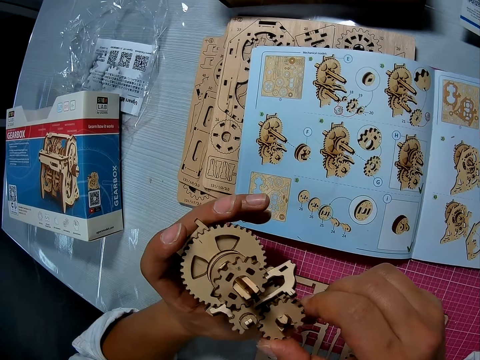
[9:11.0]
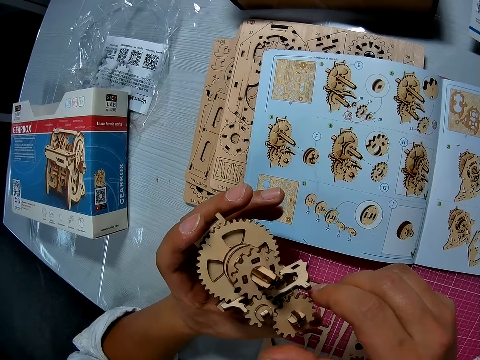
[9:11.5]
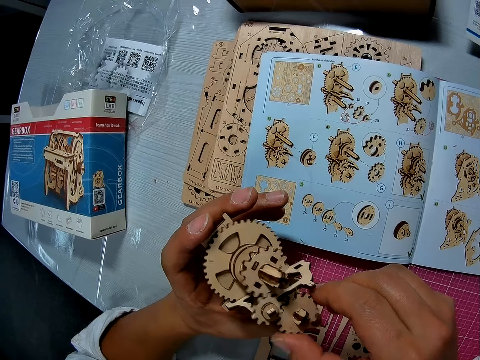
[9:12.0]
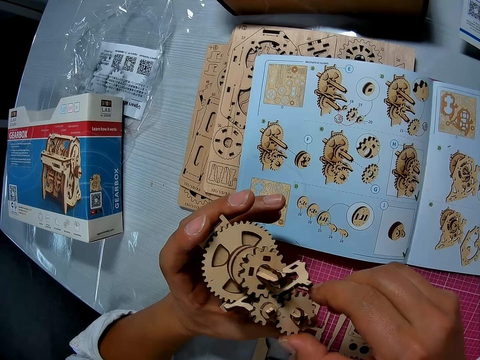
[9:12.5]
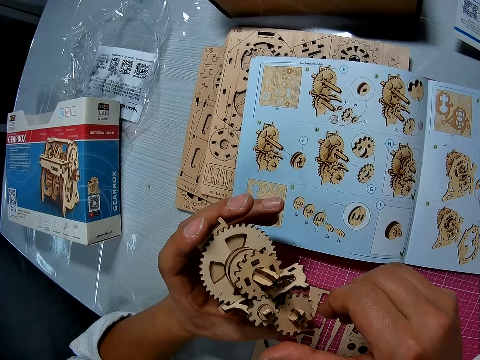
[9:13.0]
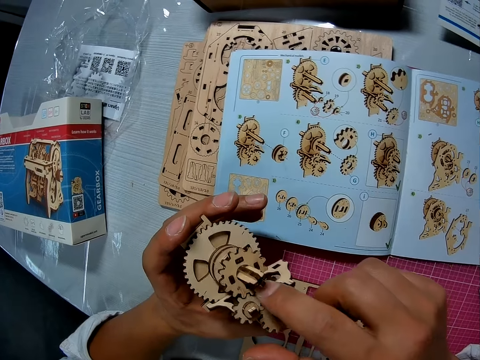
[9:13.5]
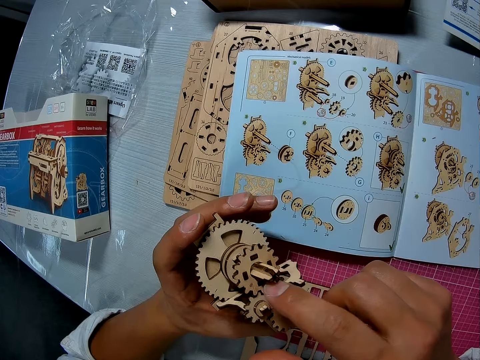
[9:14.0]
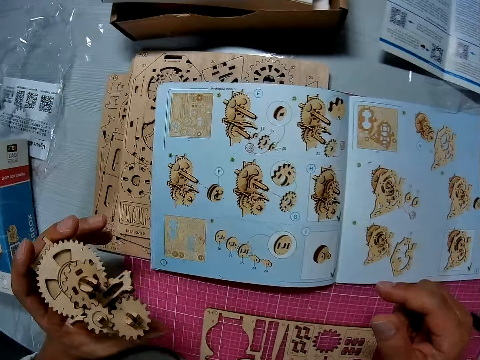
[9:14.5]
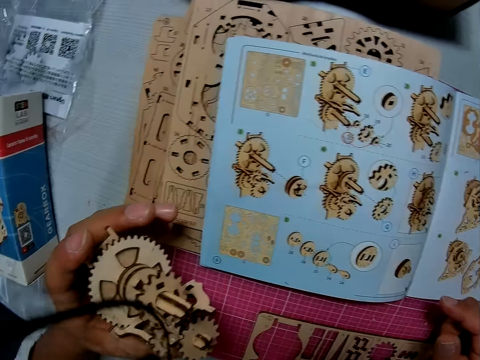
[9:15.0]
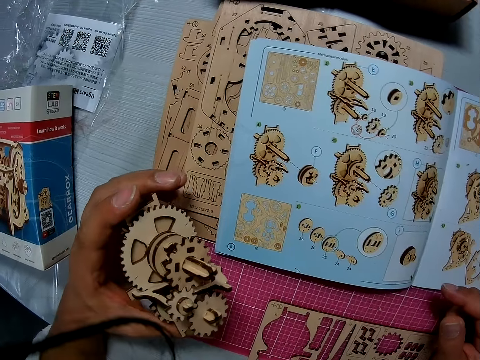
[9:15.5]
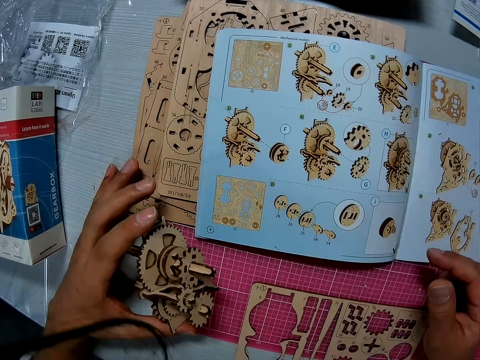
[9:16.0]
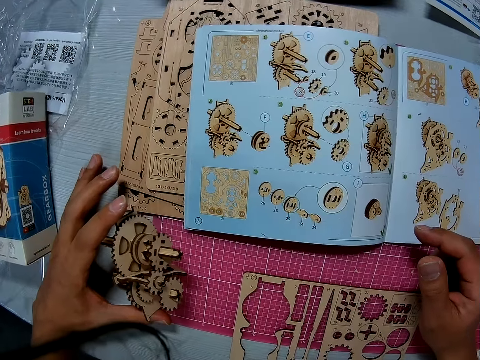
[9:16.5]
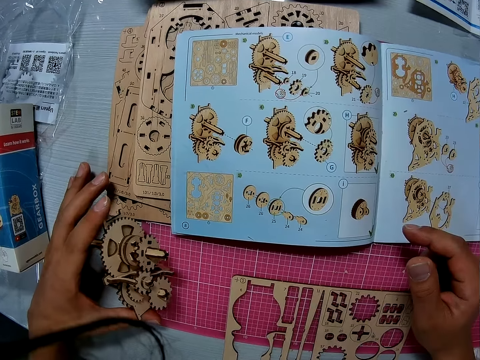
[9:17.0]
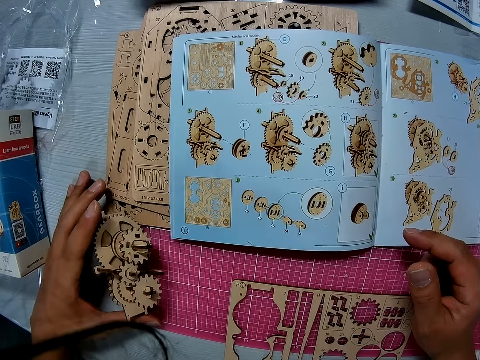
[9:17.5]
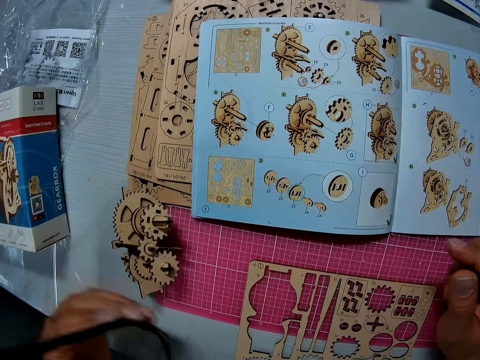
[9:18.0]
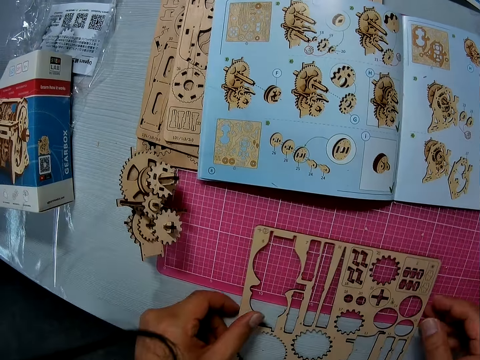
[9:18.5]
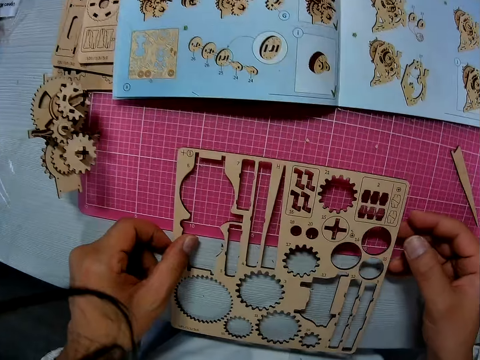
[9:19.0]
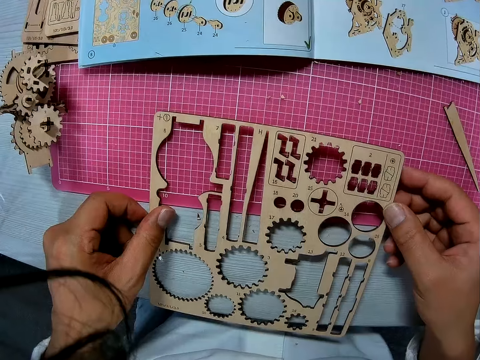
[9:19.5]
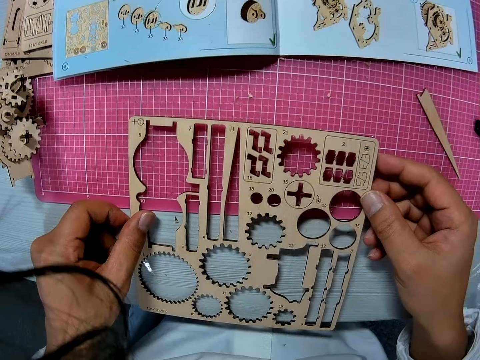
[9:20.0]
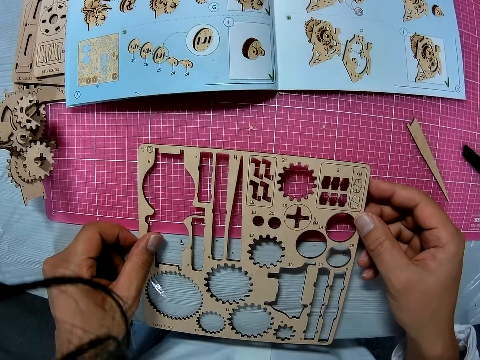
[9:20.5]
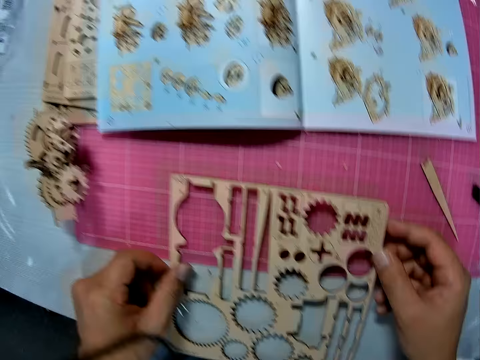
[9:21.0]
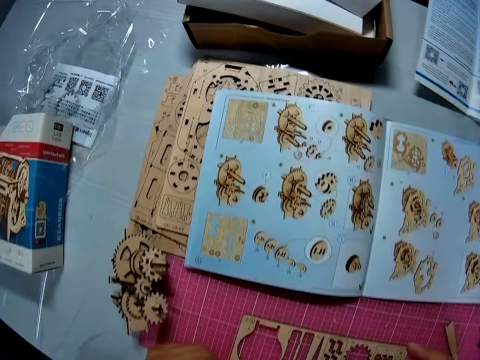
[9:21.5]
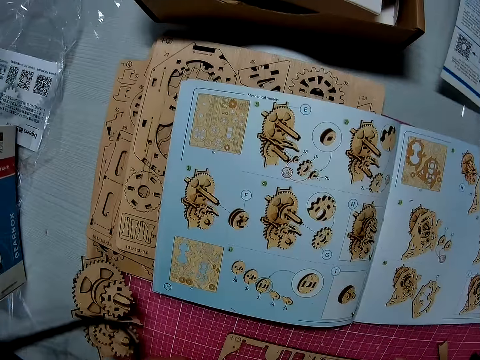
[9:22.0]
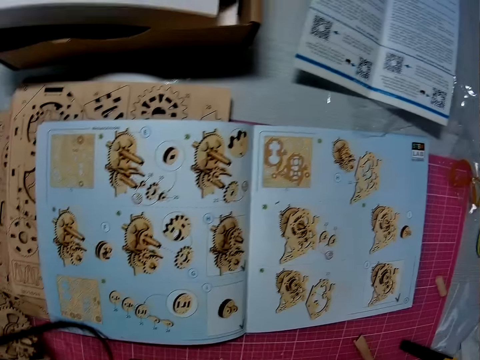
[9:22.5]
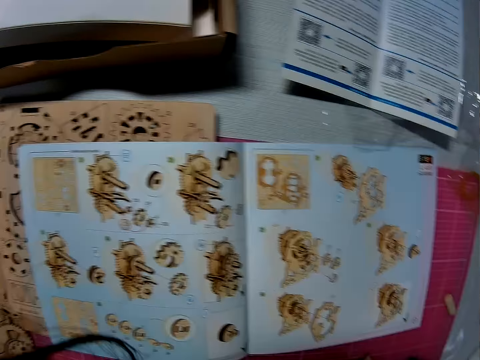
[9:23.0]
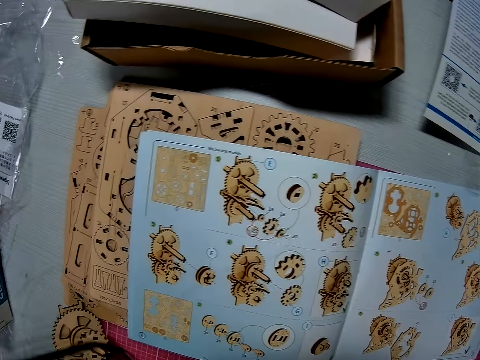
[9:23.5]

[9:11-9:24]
The camera wearer rotates the bearings. He places his right hand on the table. He drops the paper gear assembly on the table with his left hand. He looks at the manual. He looks at the laser cut wood craft. He holds a brown object on the table with both hands. He looks at the manual.

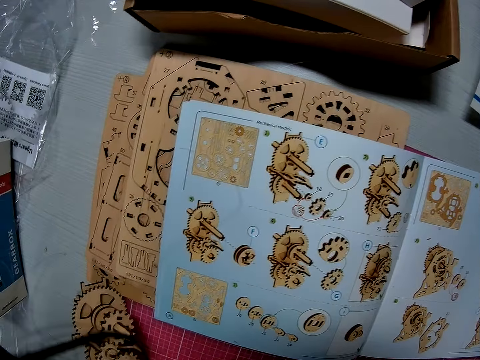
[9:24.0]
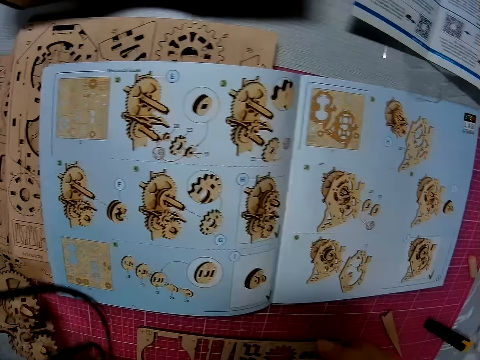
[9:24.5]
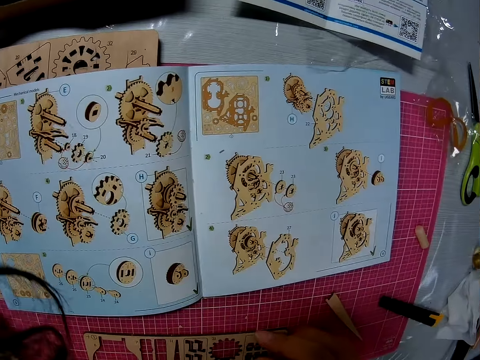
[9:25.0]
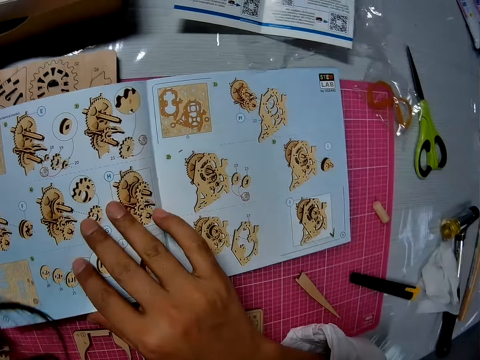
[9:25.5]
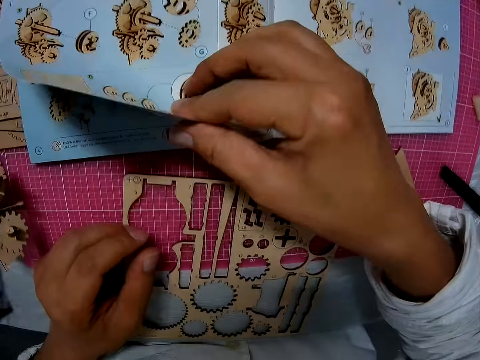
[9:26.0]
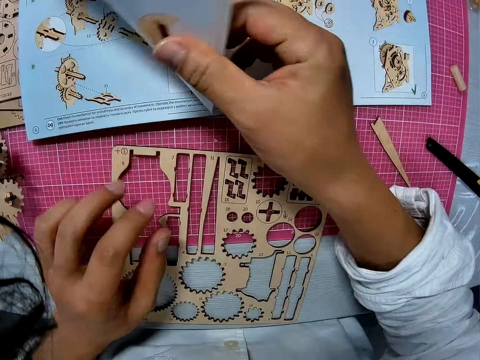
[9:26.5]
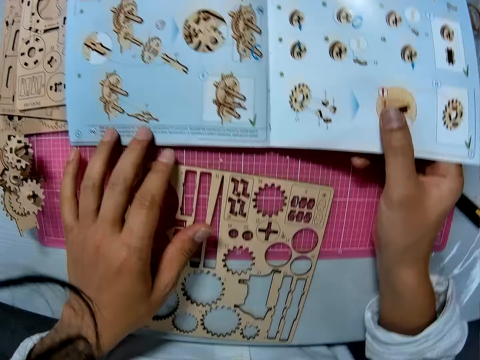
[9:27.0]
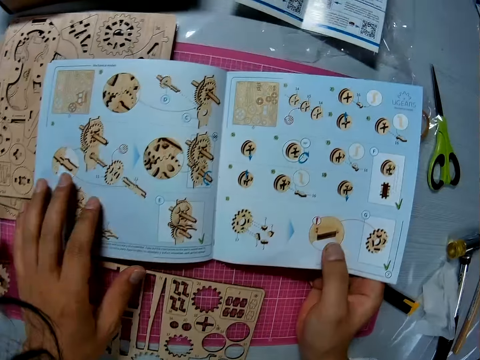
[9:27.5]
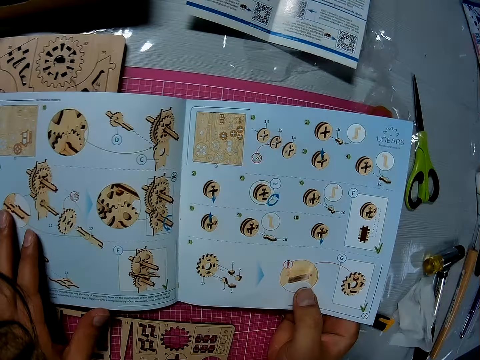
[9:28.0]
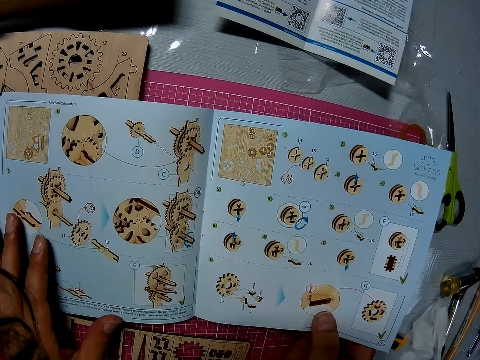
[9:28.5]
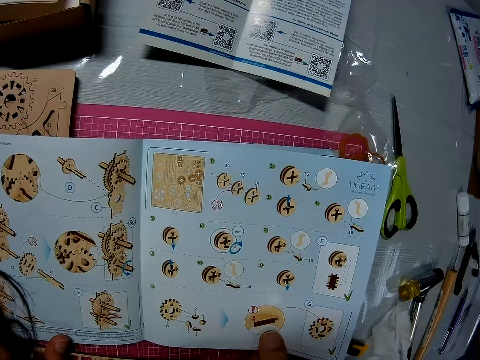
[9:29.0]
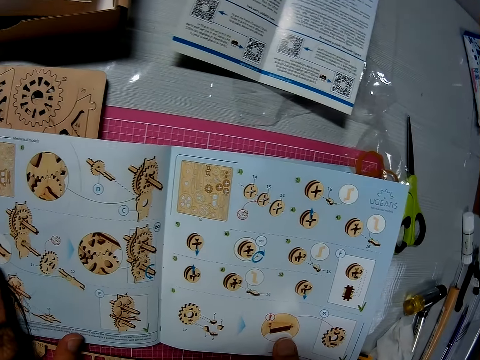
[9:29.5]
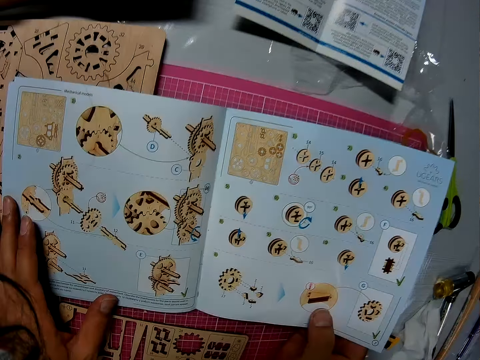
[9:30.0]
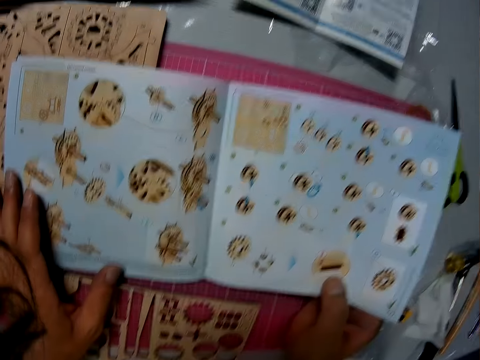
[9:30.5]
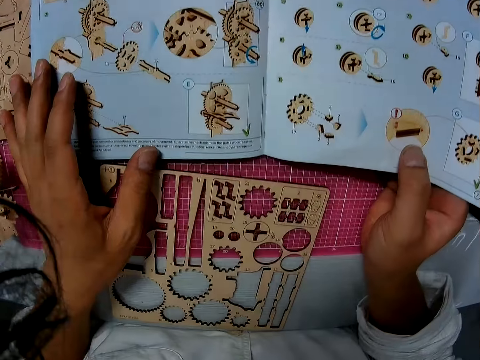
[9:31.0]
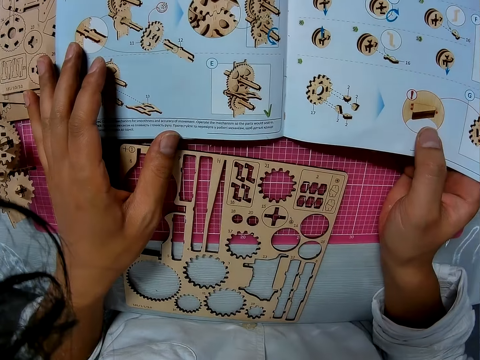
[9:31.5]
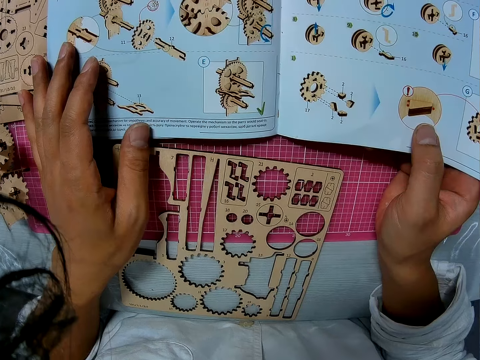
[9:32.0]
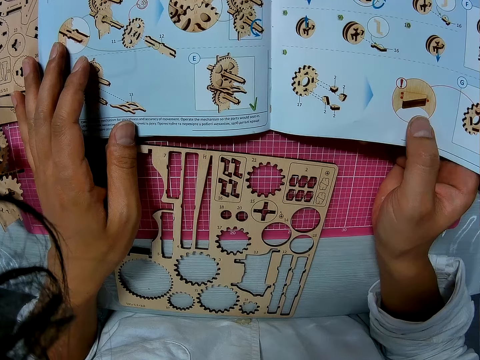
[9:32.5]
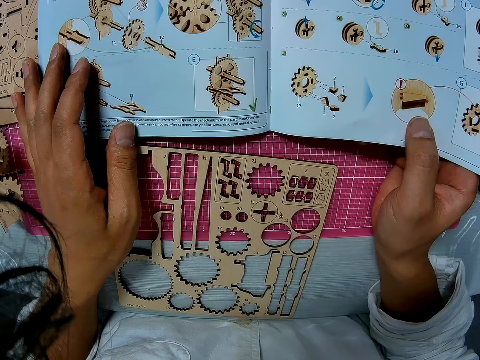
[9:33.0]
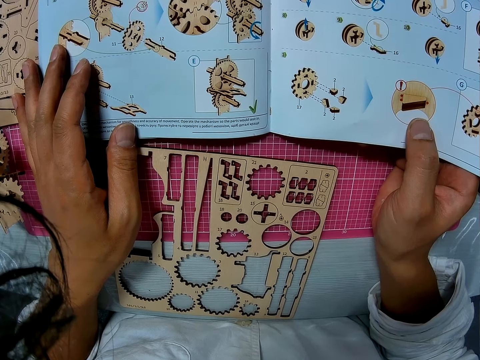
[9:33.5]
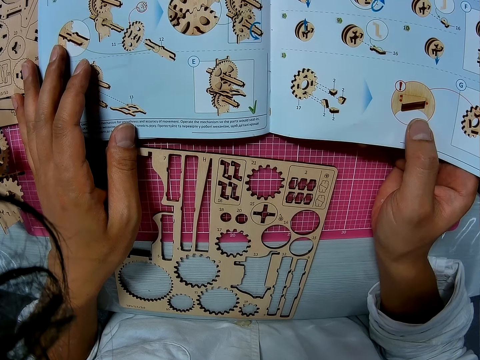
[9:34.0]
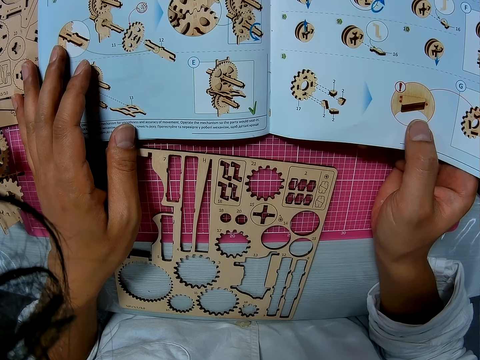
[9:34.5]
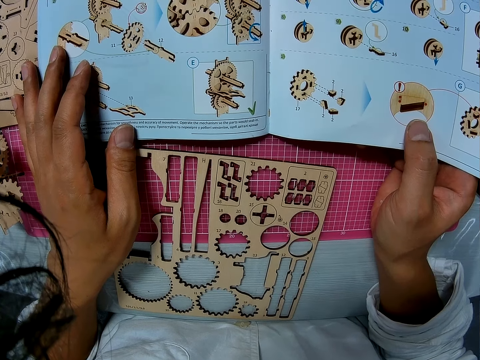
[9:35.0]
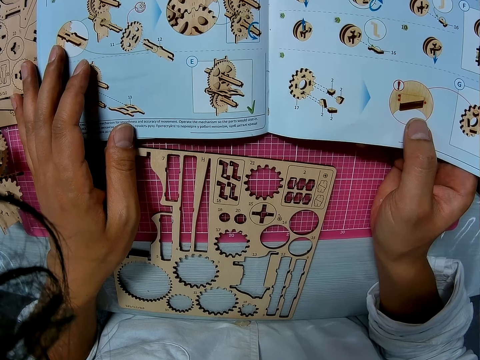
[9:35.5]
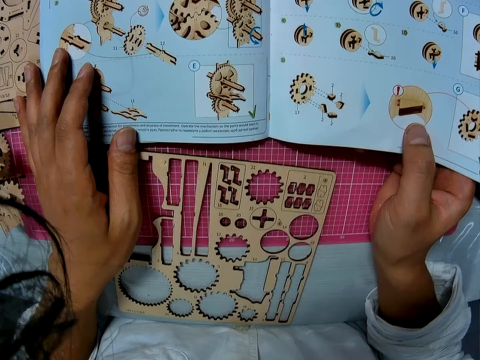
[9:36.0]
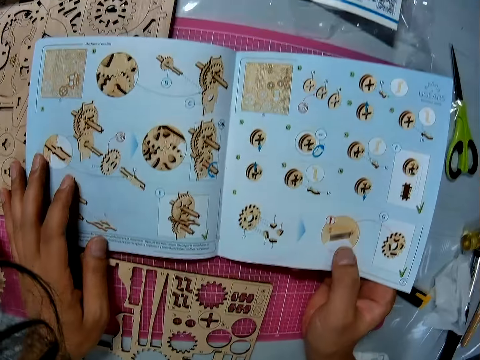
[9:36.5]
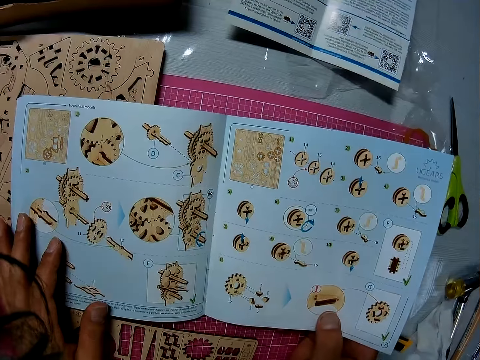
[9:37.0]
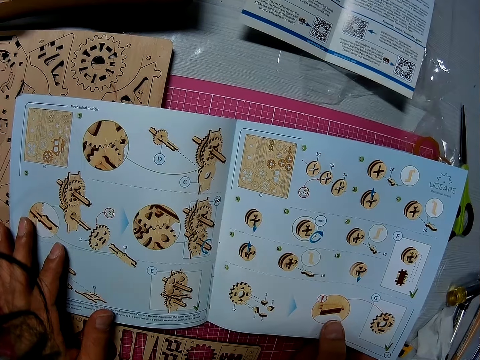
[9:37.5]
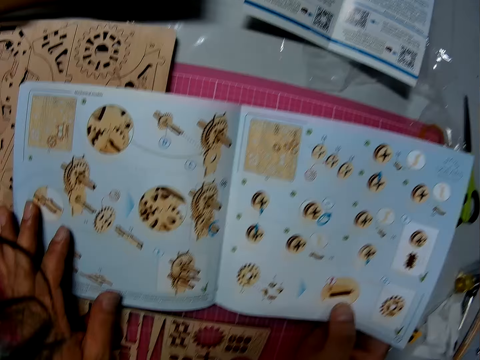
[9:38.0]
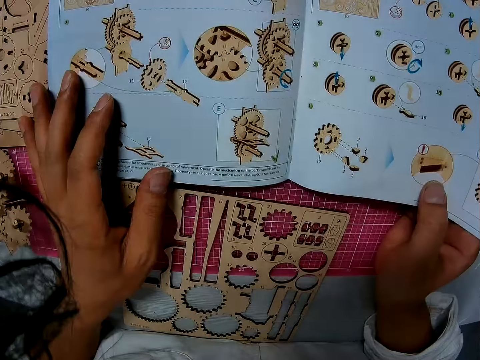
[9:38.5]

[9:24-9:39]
The camera wearer flips a page of the book or manual on the table with his right hand. He lifts the manual. He places his left hand on the book. He looks at the manual.
